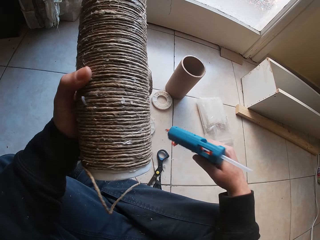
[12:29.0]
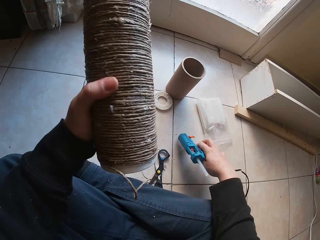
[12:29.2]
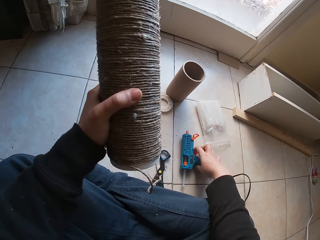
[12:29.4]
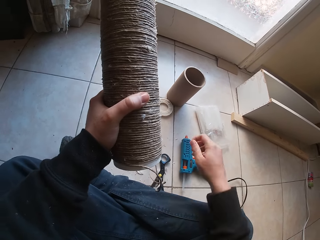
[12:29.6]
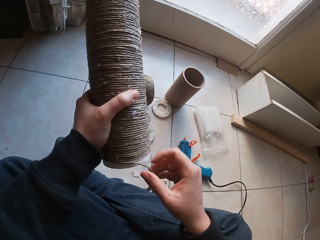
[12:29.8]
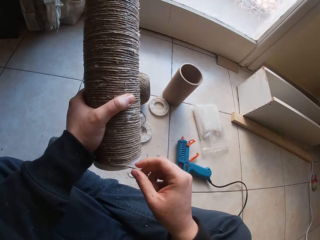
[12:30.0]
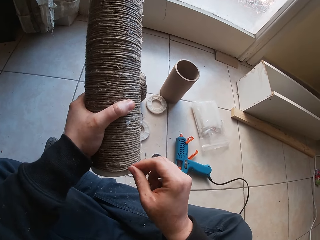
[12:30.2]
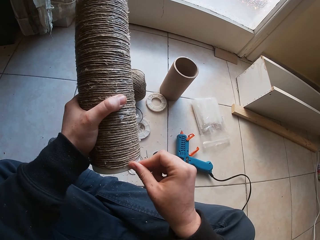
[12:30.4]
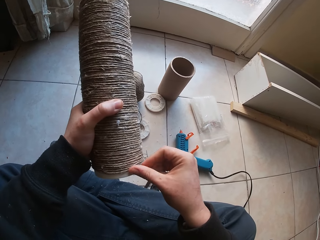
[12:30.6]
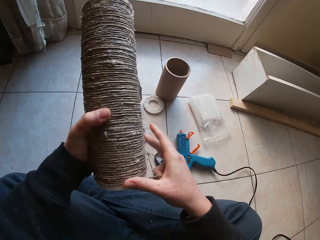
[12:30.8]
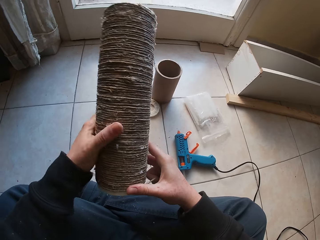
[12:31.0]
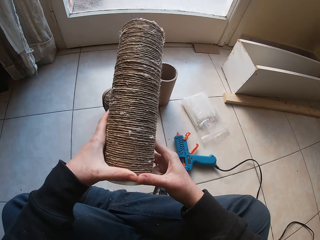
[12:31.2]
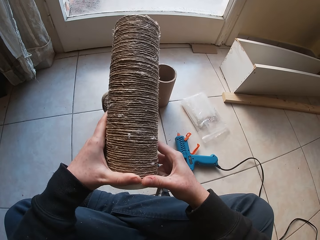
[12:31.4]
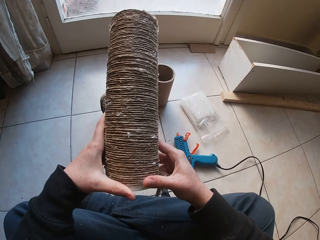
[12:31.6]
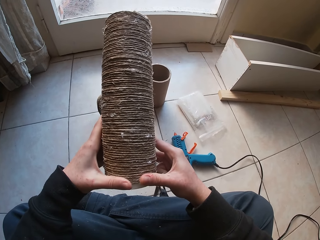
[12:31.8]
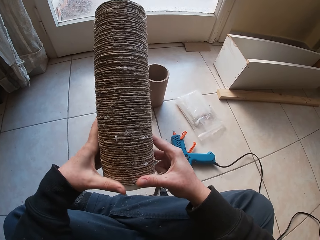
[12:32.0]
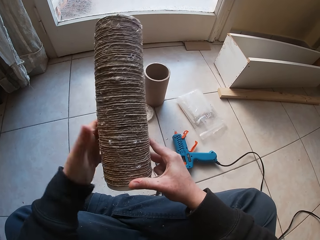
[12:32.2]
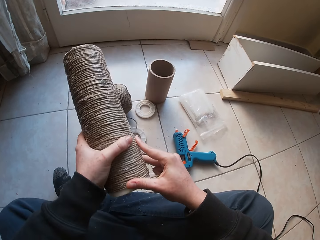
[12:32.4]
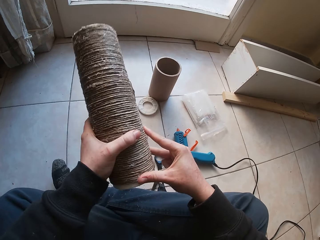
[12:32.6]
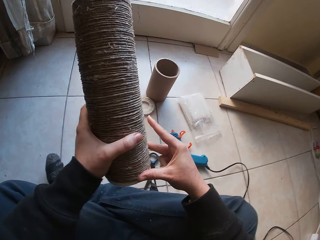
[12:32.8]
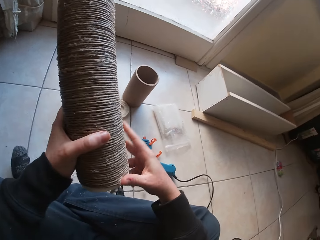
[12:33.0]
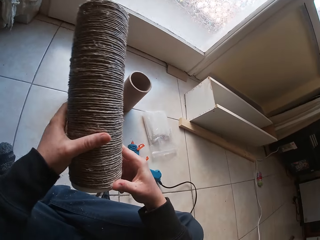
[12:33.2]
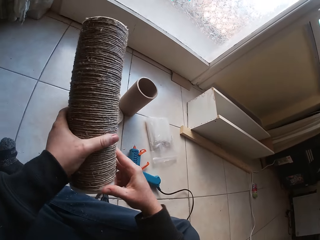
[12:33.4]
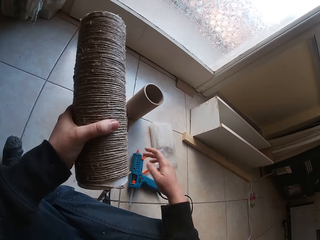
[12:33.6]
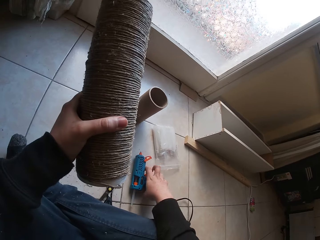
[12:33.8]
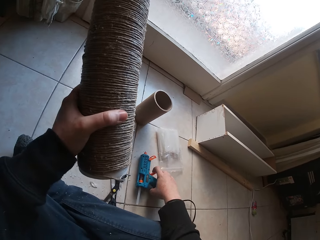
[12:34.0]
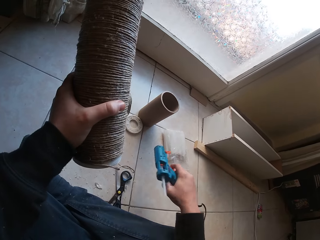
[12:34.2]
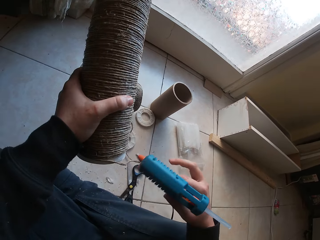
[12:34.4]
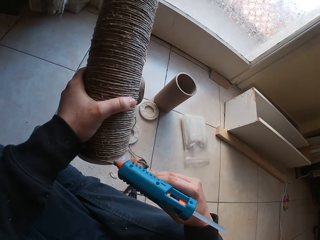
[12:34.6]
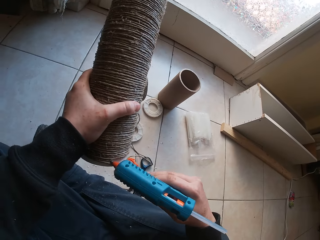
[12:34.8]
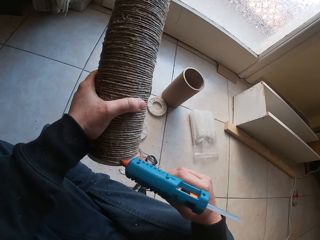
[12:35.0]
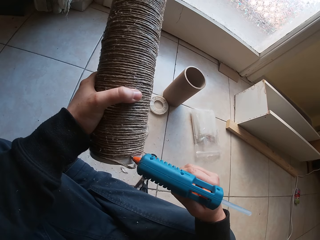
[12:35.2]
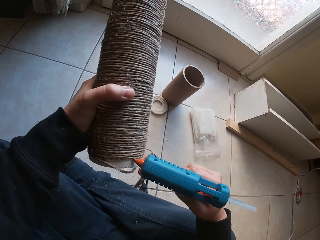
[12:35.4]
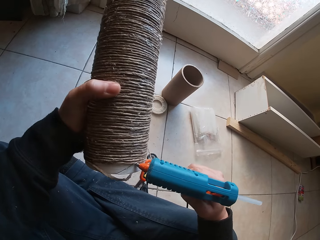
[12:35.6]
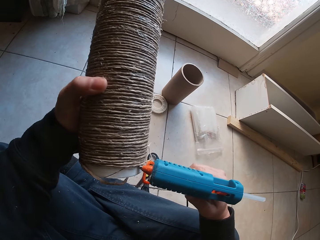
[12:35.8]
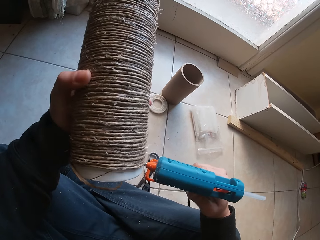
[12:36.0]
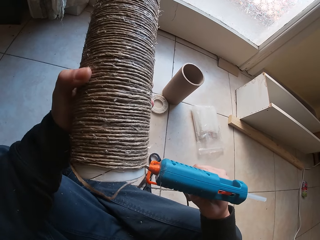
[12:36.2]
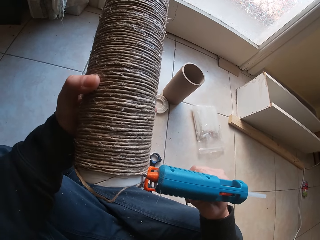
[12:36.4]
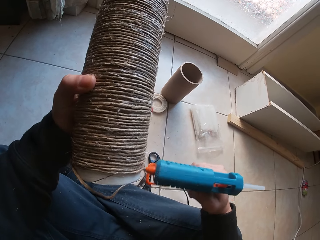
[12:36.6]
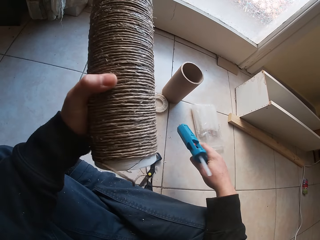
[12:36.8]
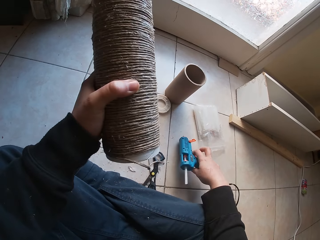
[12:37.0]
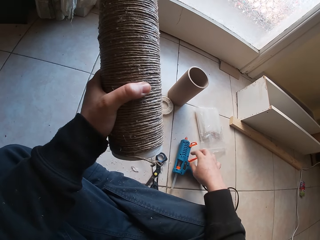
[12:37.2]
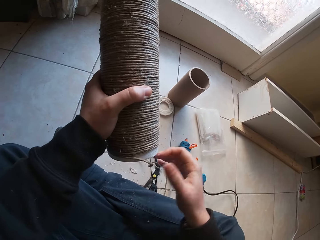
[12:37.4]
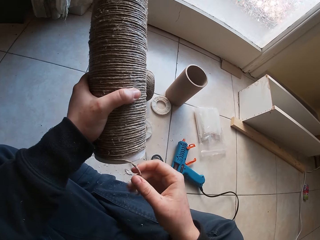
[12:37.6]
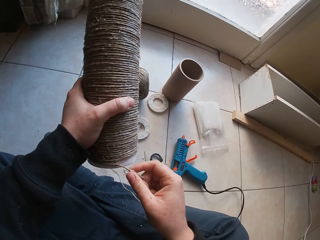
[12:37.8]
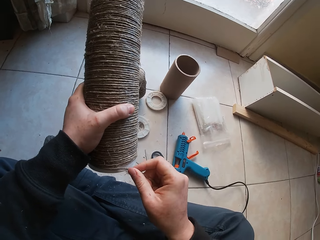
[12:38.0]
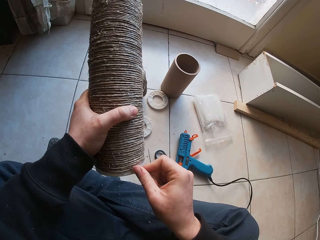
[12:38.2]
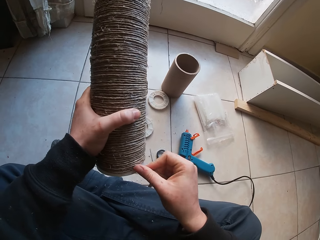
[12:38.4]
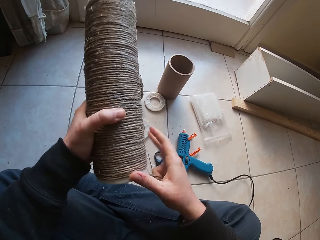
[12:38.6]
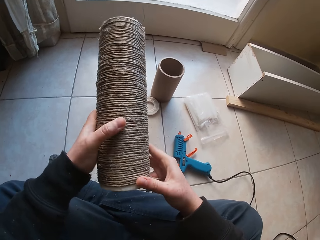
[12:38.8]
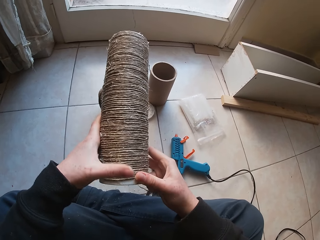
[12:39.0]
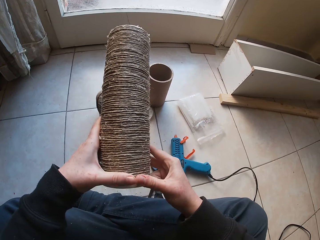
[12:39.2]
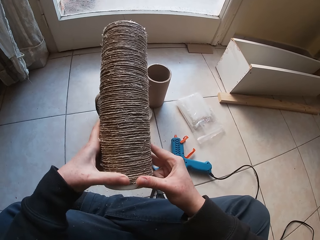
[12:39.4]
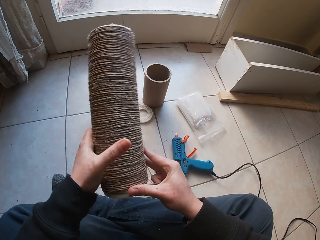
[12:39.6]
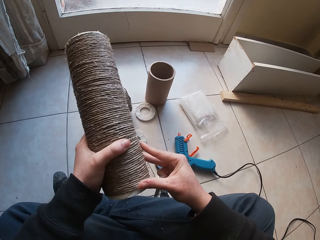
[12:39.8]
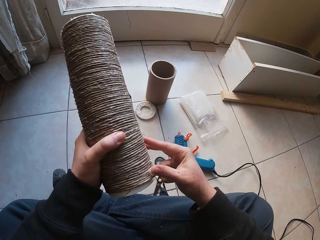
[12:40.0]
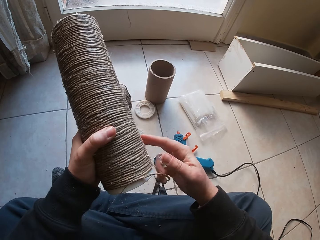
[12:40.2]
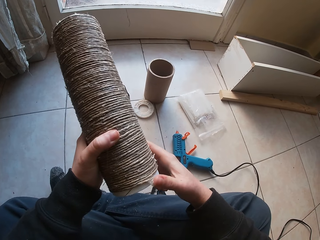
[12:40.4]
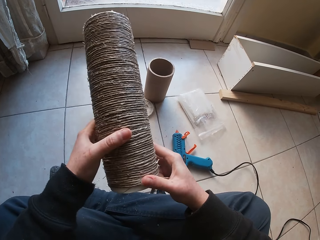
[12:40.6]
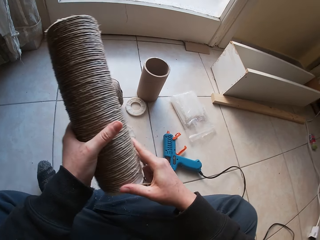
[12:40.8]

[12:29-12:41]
The camera wearer holds the cylinder cardboard and places the glue gun on the ground with his right hand. He attaches the manila rope on the cylinder cardboard with his right hand. He picks the glue gun from the ground with his right hand and holds the cylinder cardboard. He applies glue on the cylinder cardboard with the glue gun in his right hand. He holds the cylinder cardboard and places the glue gun on the ground with his right hand. He attaches the manila rope on the cylinder cardboard with his right hand.

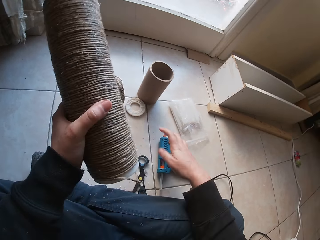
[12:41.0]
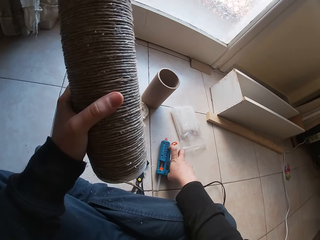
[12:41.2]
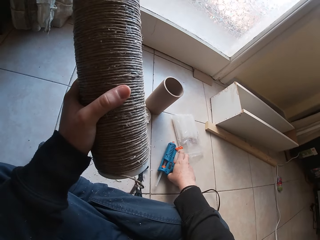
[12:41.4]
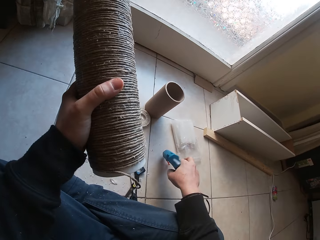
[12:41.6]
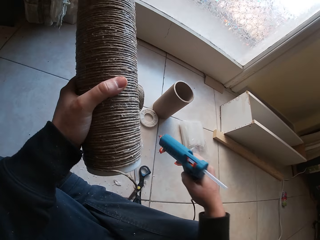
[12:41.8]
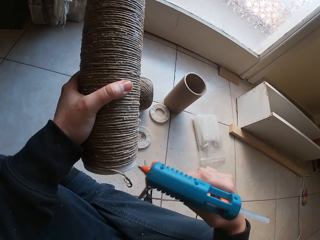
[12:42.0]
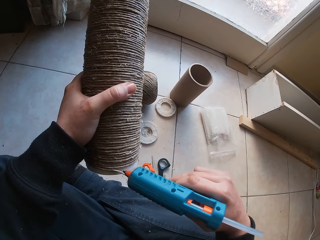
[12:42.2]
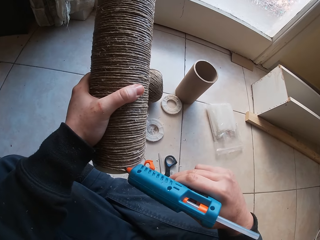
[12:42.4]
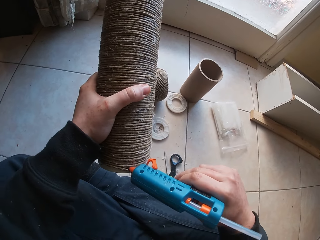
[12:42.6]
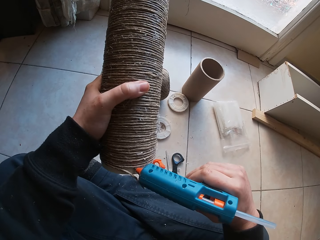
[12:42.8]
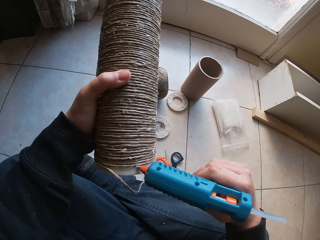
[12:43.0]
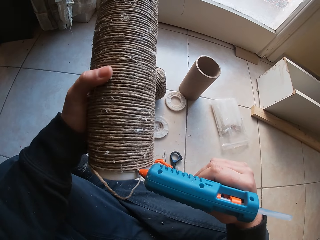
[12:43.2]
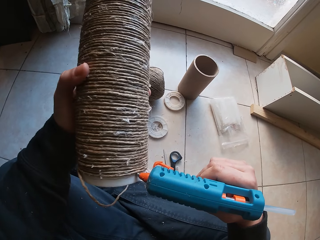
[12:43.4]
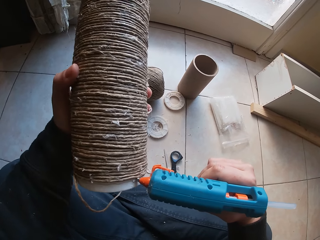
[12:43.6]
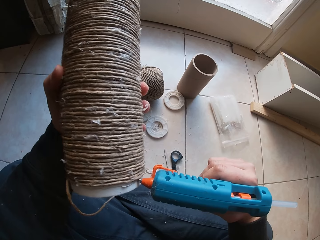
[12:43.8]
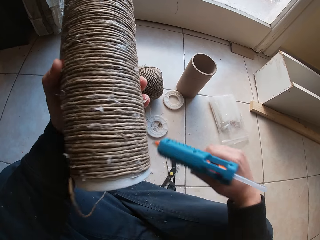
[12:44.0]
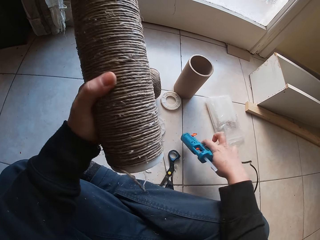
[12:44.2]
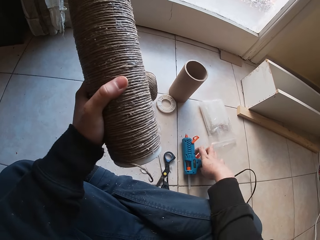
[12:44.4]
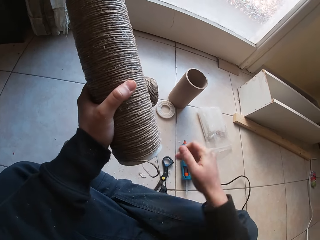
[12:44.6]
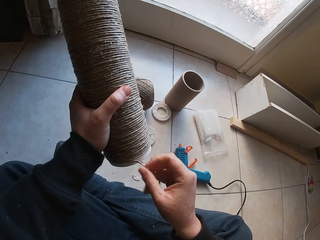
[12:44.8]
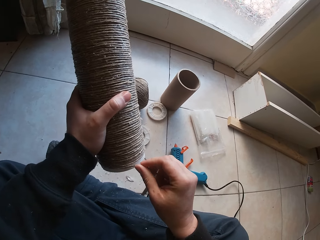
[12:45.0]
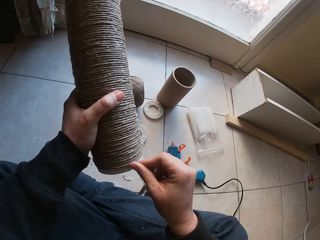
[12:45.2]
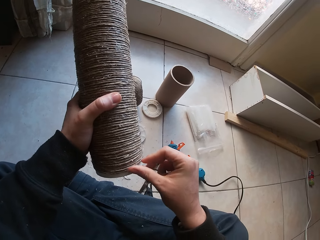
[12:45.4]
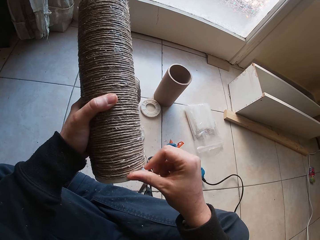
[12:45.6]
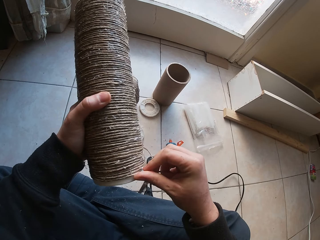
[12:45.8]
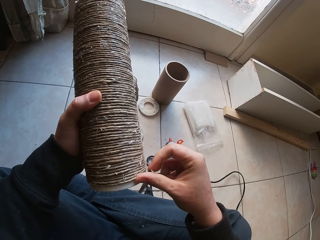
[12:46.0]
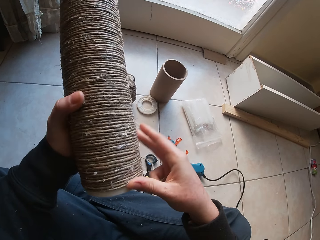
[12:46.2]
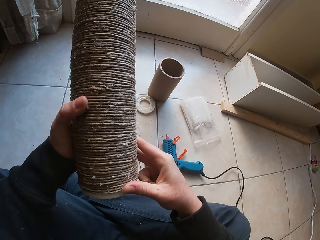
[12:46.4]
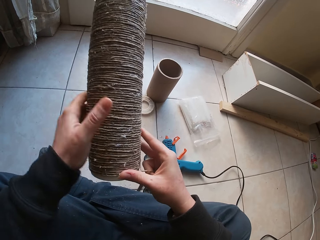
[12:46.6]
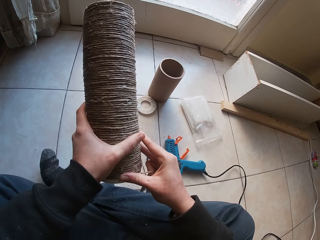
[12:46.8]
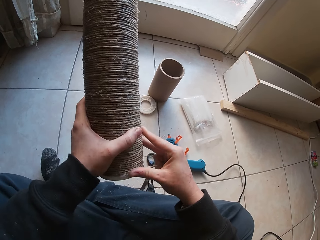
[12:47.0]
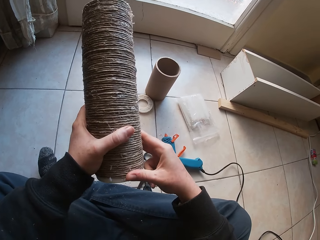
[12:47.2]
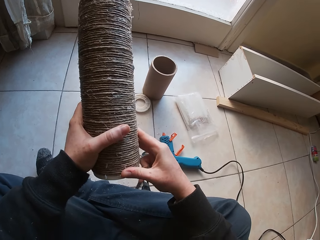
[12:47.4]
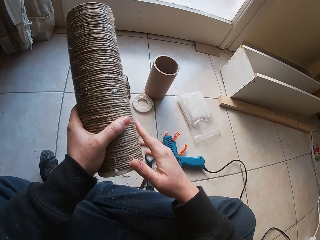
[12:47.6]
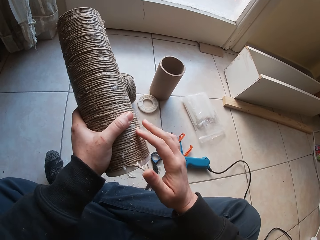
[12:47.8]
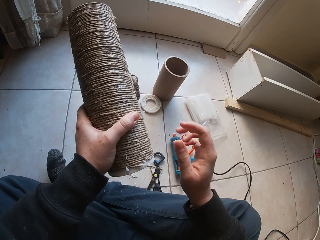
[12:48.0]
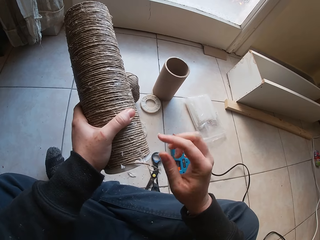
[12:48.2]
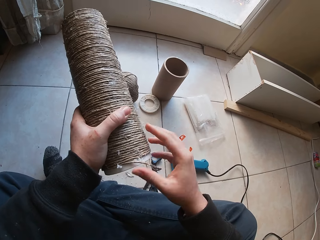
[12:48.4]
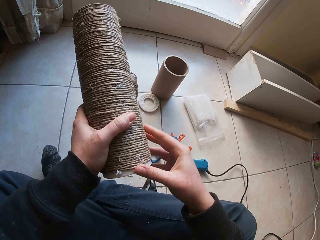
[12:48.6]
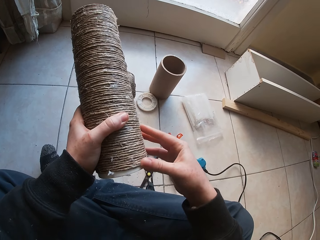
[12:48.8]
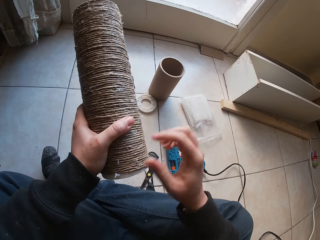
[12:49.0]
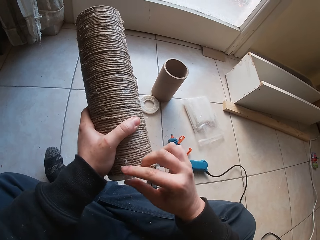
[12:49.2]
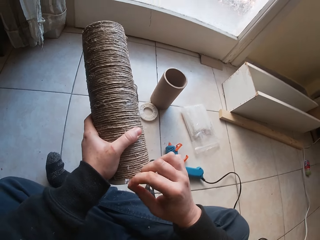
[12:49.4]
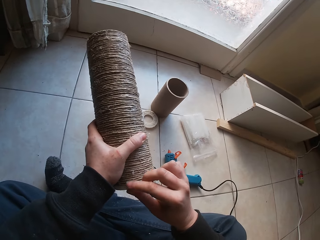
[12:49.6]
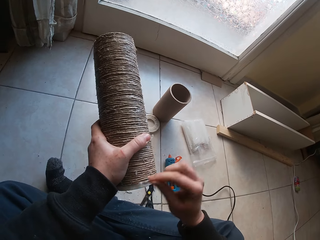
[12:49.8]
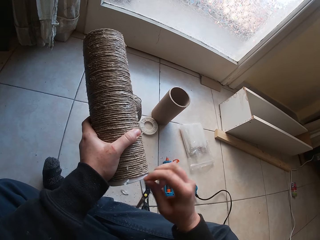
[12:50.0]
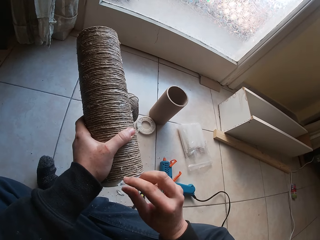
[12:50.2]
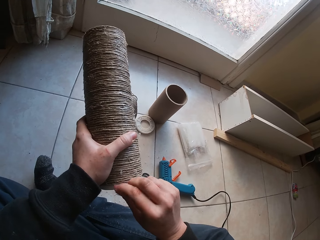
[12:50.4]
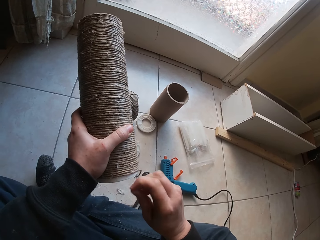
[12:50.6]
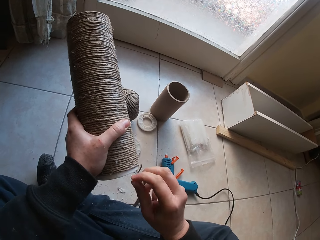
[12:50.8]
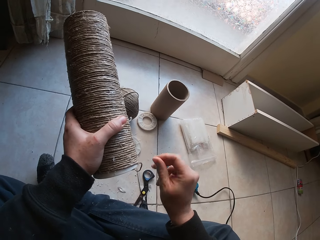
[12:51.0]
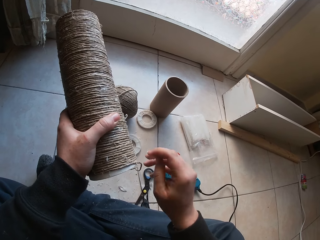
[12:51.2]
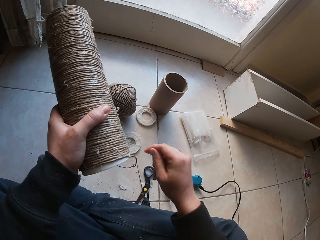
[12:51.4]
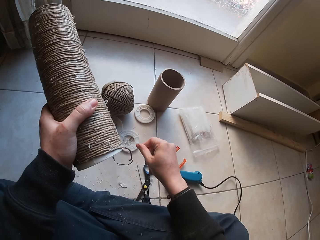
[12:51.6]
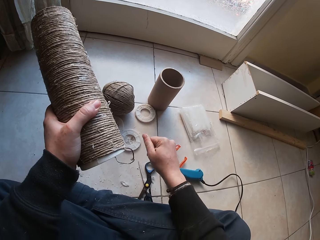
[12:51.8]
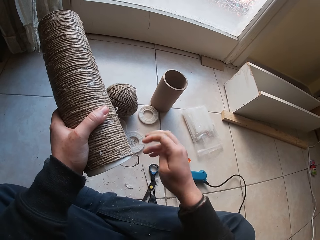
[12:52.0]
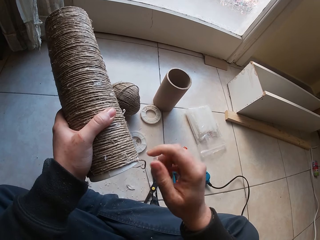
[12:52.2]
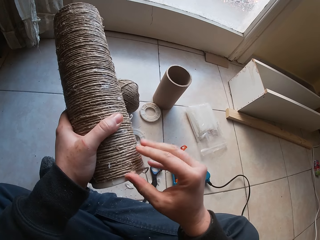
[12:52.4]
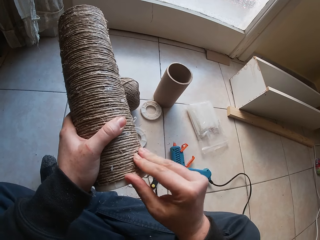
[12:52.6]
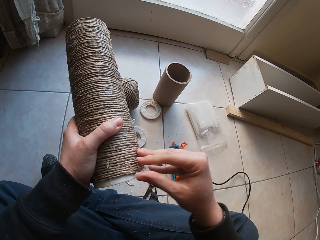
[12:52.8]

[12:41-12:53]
The camera wearer holds the cylinder cardboard and picks the glue gun from the ground with his right hand. He applies glue on the cylinder cardboard with the glue gun in his right hand. He holds the cylinder cardboard and places the glue gun on the ground with his right hand. He attaches the manila rope on the cylinder cardboard with his right hand. He removes dry glue stuck on the manila rope and holds the cylinder cardboard.
